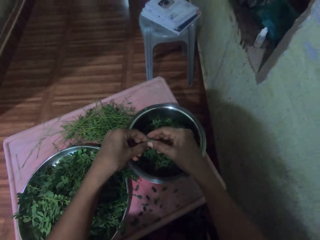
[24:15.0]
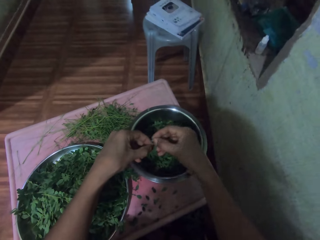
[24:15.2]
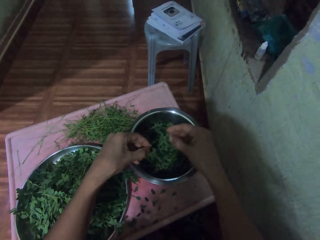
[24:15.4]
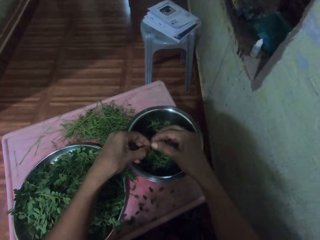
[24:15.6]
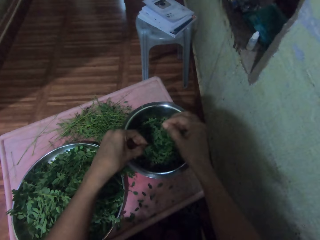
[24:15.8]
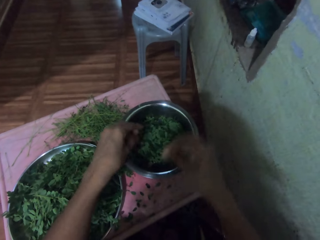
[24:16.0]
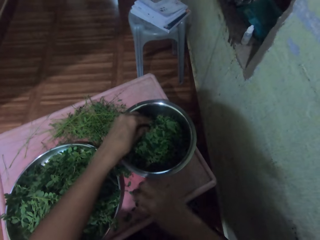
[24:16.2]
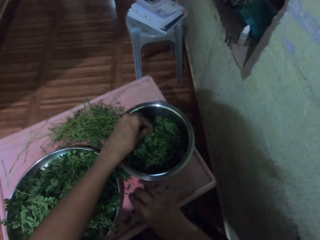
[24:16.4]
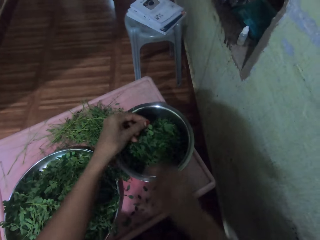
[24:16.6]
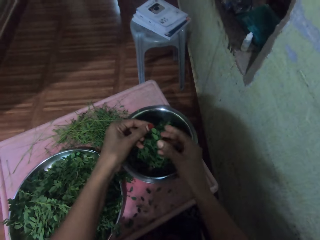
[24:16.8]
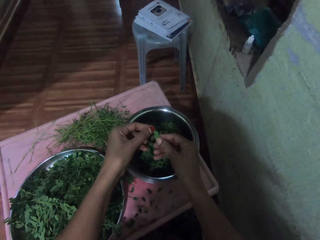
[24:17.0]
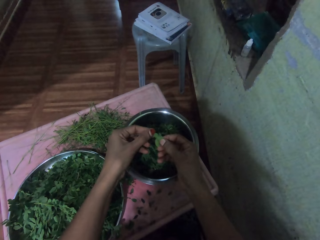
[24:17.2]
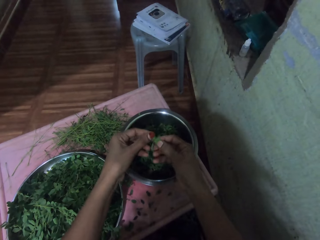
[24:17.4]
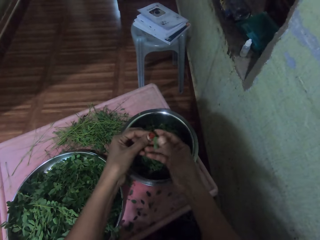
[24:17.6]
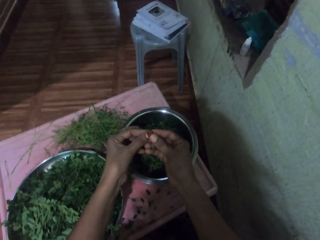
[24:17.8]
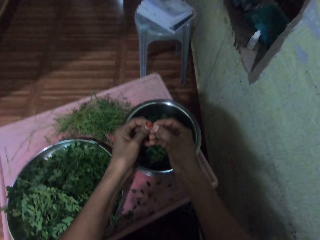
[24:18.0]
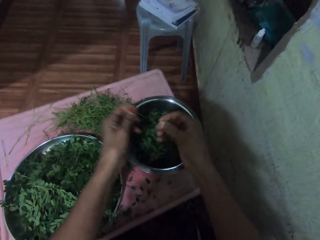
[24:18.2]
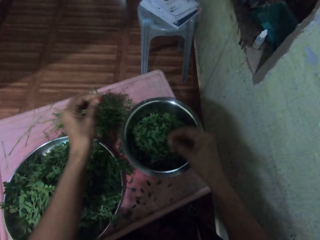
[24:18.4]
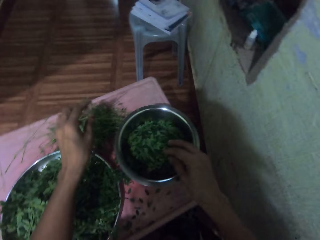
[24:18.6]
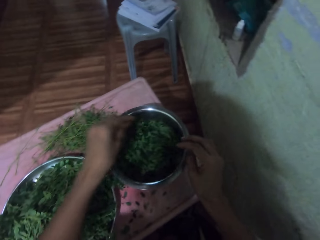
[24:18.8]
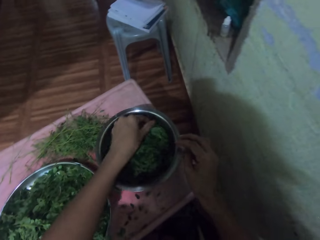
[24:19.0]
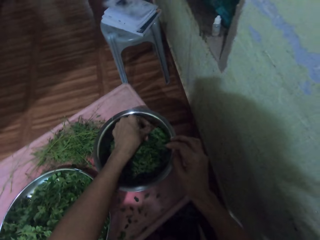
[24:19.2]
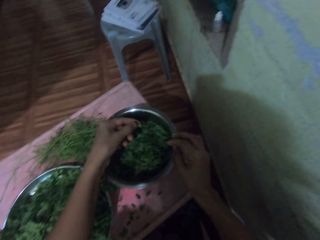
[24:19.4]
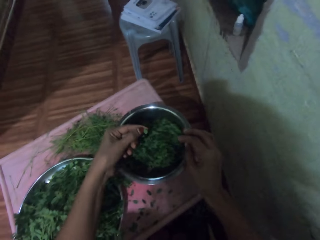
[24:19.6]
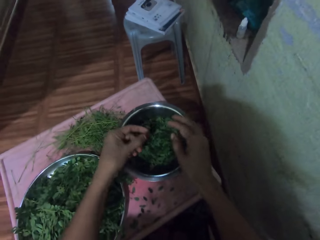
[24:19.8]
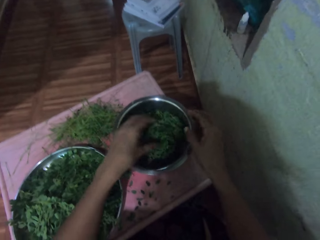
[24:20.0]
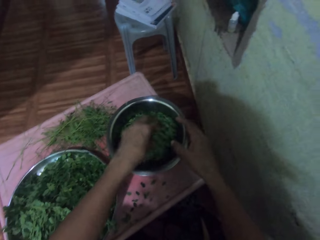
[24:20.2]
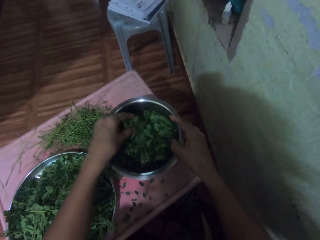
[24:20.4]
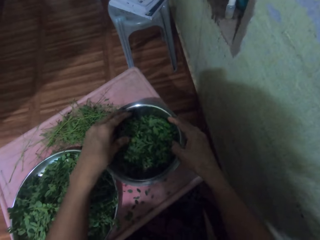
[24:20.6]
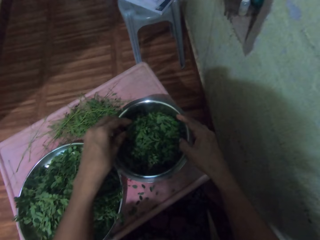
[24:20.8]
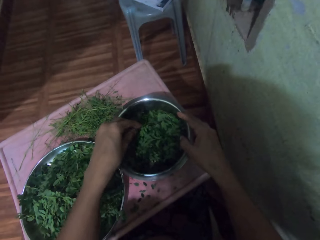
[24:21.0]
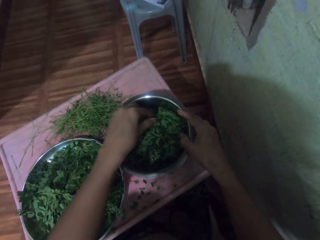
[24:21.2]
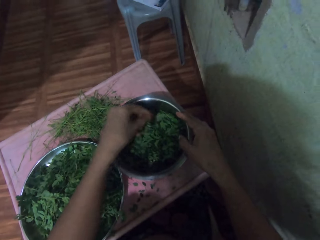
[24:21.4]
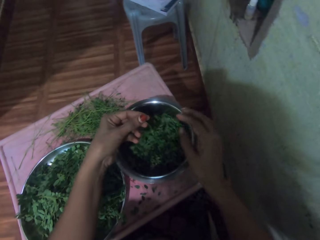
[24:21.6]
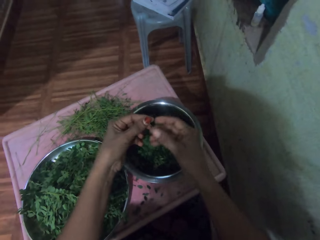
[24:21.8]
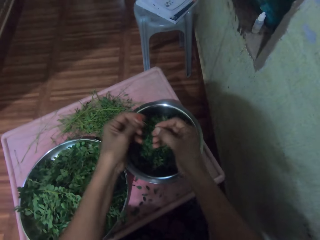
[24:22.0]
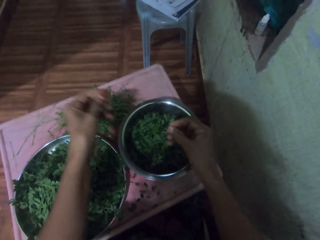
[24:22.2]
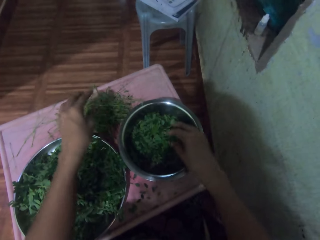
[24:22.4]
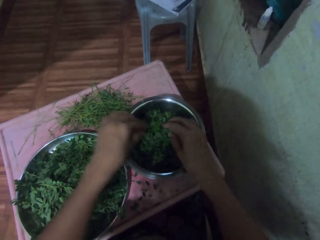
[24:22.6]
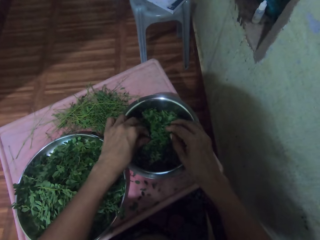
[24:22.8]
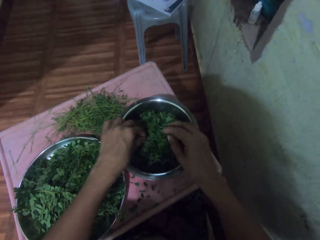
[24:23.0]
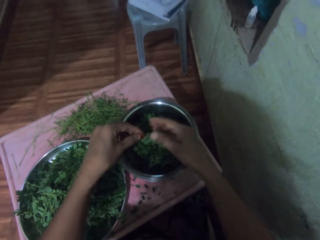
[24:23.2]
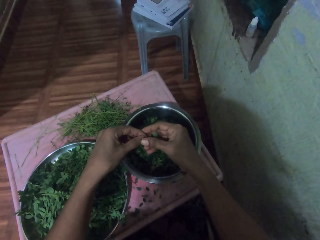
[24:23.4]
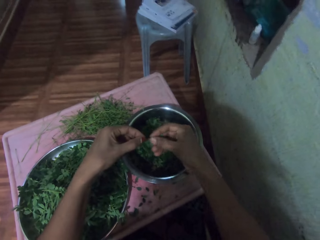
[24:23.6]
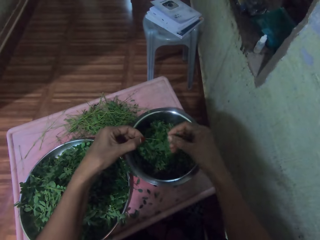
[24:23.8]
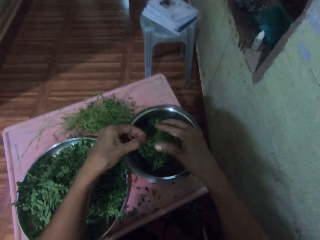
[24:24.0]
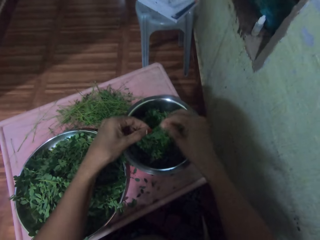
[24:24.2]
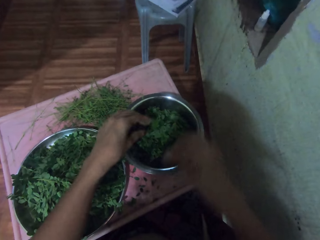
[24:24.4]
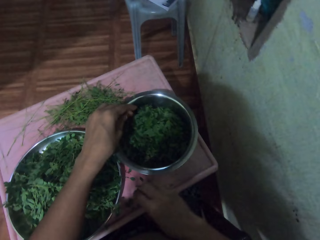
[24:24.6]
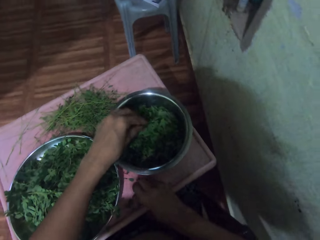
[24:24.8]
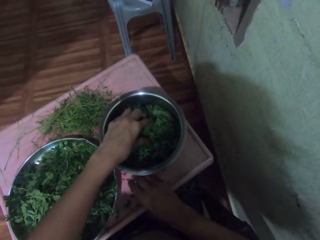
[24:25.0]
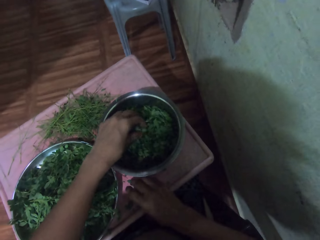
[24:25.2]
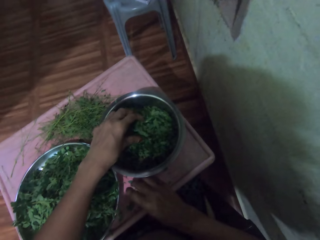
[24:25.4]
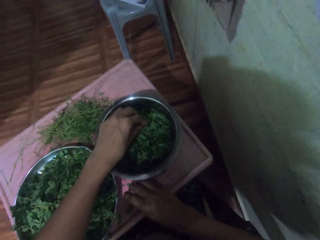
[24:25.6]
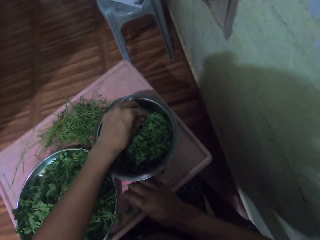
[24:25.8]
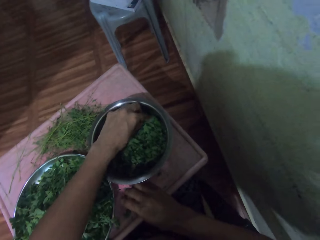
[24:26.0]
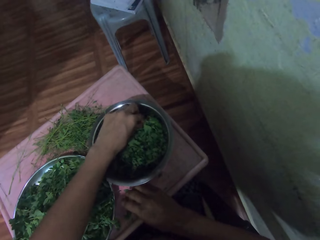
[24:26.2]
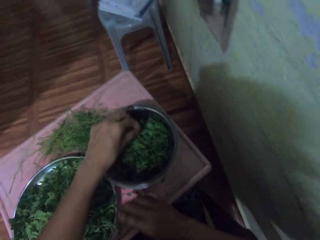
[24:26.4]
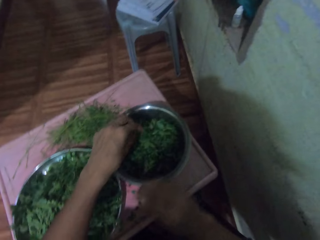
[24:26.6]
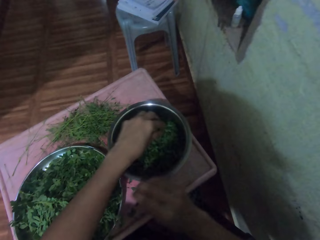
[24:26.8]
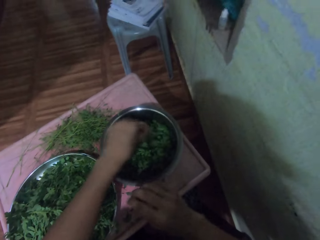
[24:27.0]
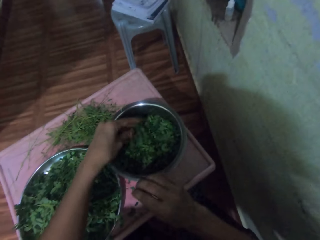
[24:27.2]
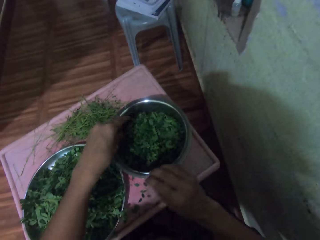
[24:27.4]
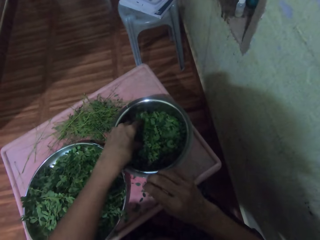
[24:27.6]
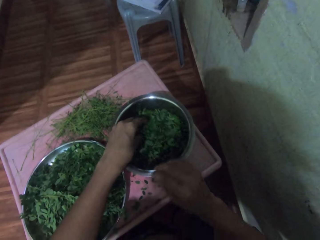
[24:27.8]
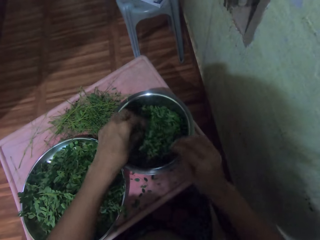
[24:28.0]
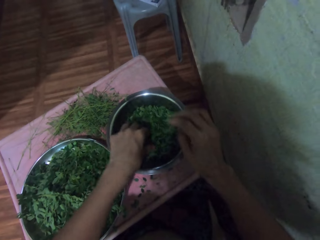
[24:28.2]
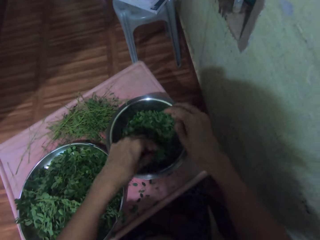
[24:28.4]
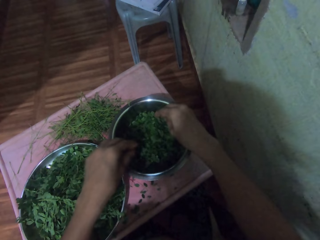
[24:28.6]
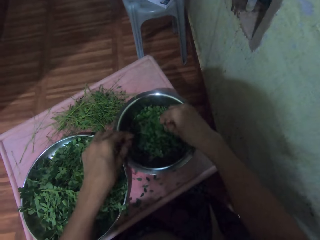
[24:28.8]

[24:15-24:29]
The camera wearer takes vegetable leaves in a tray. She plucks the vegetable leaves from the branch or stalk. She puts the vegetable leaves in the tray. She picks the vegetable from the cooking pot. She plucks the vegetable leaves from the branch. She puts the vegetable leaves in the tray. She throws a stalk of the vegetable on the table. She takes vegetable leaves in the tray. She touches the vegetables in the cooking pot. She mixes the vegetable with both hands. She picks the vegetable from the cooking pot. She removes leaves from a stalk. She puts the vegetable leaves in the tray. She throws a stalk of the vegetable on the table. She takes vegetable leaves in the tray. She plucks the vegetable leaves from the branch. She picks the vegetables with her right hand. She mixes the vegetable with both hands. She picks the vegetable from the cooking pot.

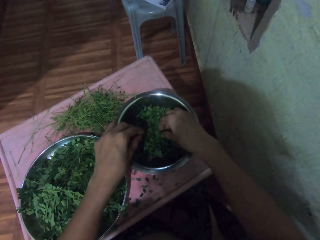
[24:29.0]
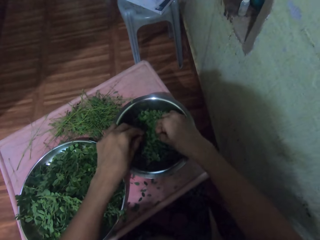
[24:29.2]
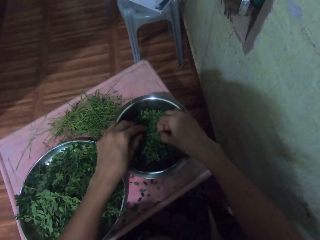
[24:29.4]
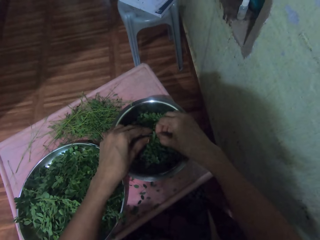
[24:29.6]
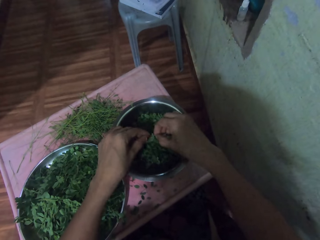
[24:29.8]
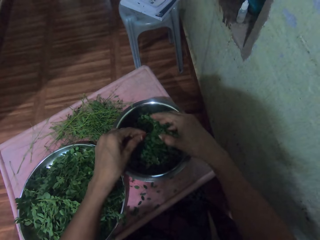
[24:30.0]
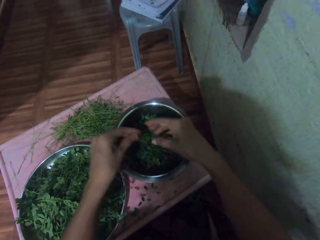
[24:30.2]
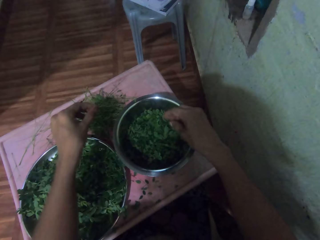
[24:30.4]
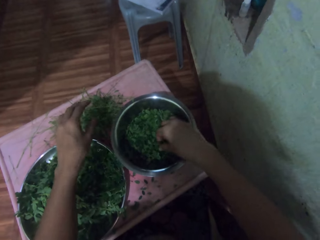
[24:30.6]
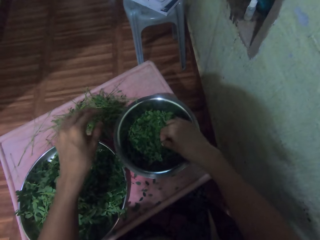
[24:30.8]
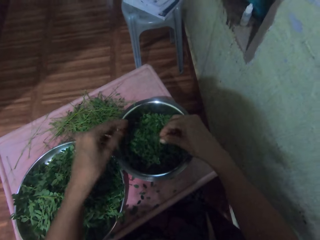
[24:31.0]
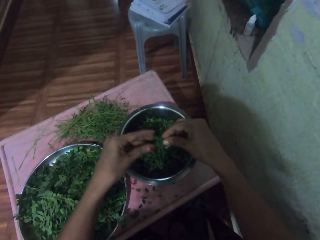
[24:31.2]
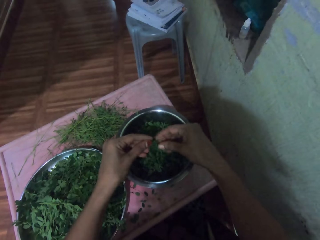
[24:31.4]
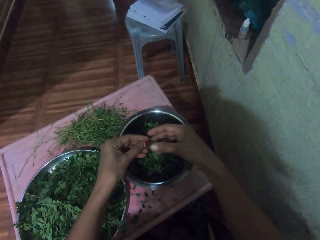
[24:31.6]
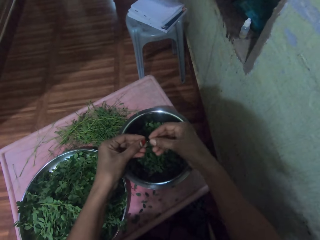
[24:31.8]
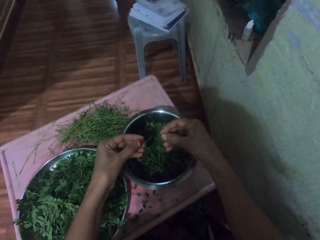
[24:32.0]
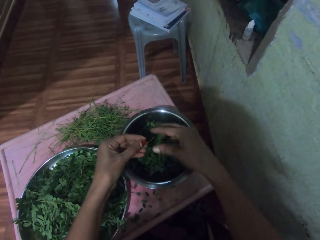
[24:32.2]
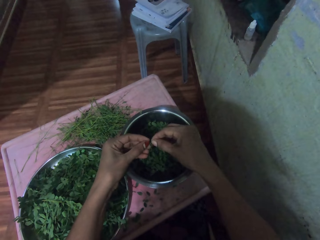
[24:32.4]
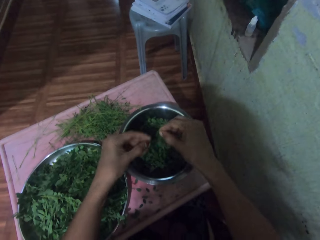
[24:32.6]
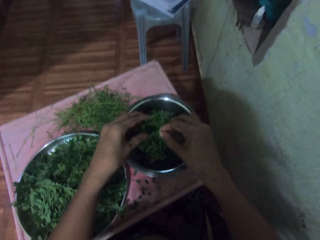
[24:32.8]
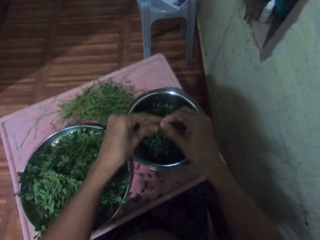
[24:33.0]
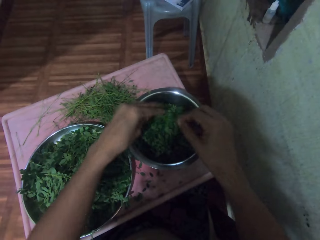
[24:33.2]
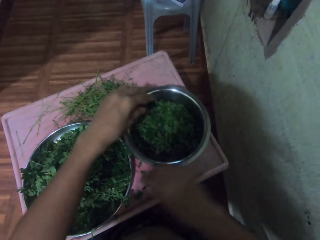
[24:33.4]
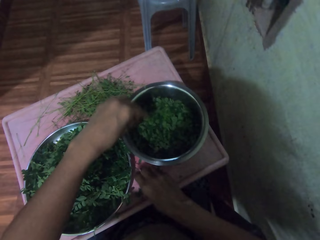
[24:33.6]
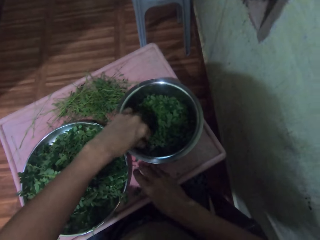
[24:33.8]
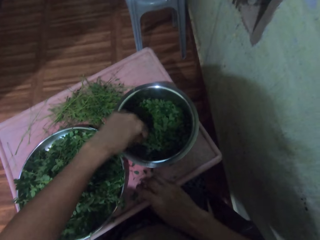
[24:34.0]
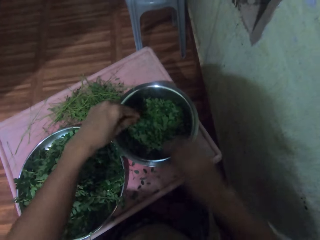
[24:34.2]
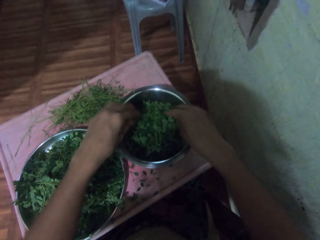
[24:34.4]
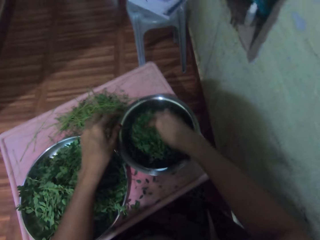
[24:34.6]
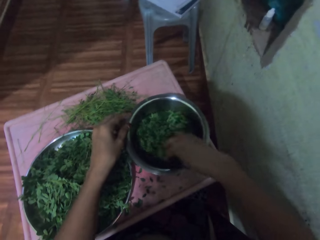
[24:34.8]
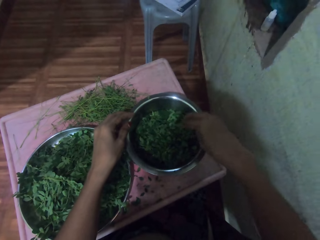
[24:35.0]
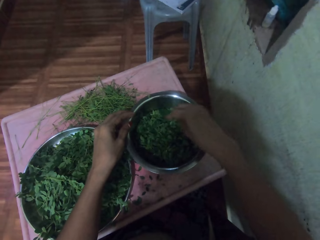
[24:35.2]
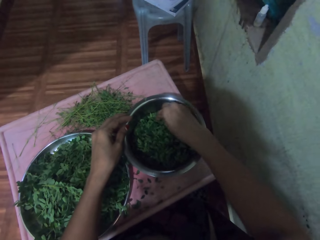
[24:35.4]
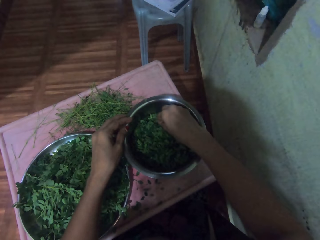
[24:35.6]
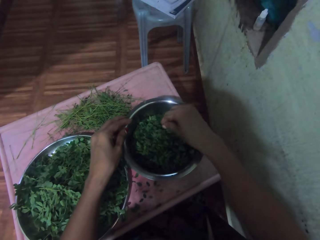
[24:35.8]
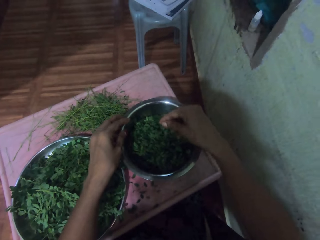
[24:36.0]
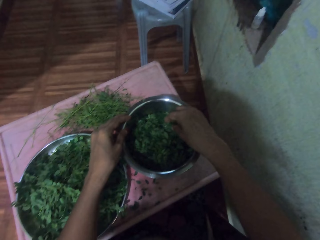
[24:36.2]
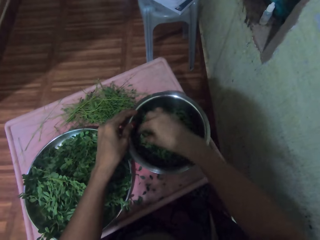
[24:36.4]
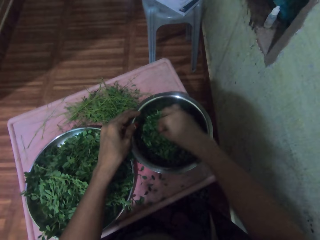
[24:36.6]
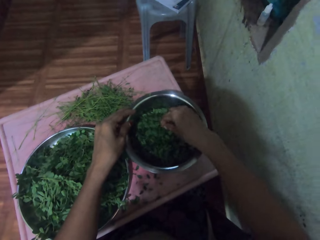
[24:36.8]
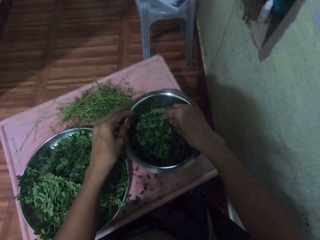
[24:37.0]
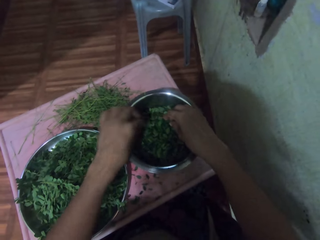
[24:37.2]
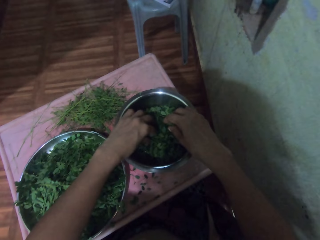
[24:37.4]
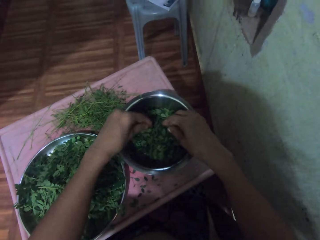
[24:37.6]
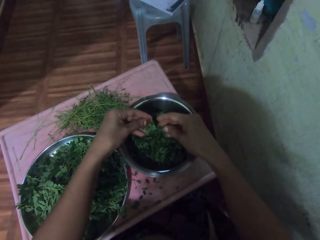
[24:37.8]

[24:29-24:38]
The camera wearer throws a stalk of a vegetable on the table. They take vegetable leaves in a tray. They pluck the vegetable leaves from the branch. They put the vegetable leaves in the tray. They drop the vegetable leaves on the table. They mix the vegetable with both hands. They sort the vegetables in the cooking pot.
